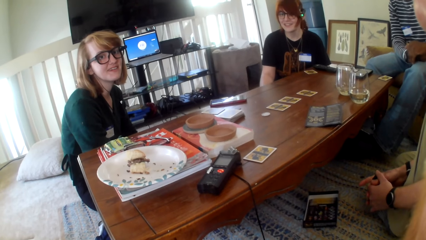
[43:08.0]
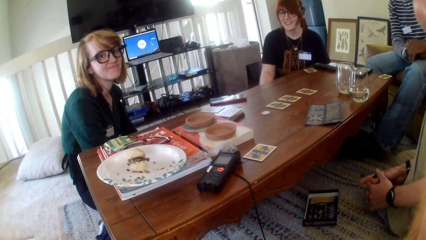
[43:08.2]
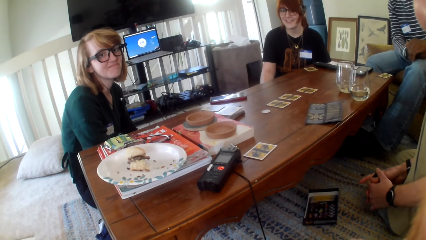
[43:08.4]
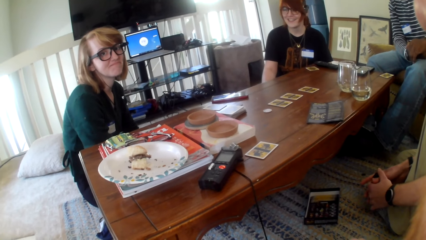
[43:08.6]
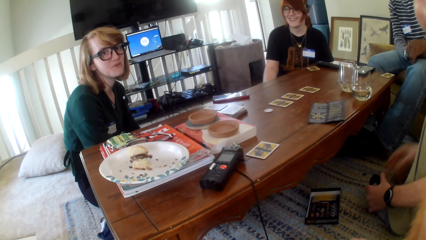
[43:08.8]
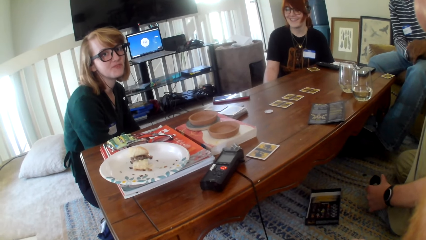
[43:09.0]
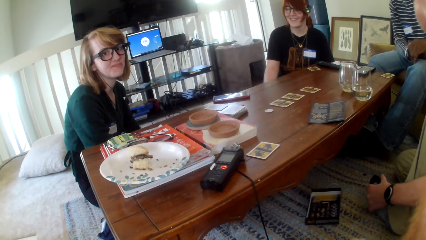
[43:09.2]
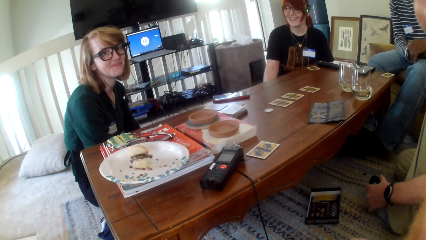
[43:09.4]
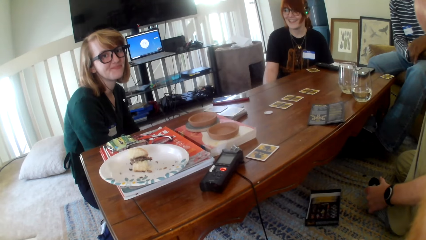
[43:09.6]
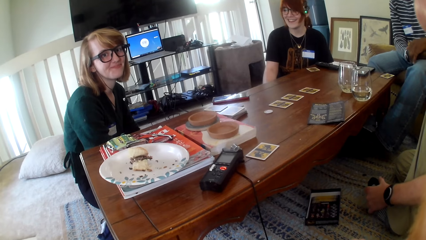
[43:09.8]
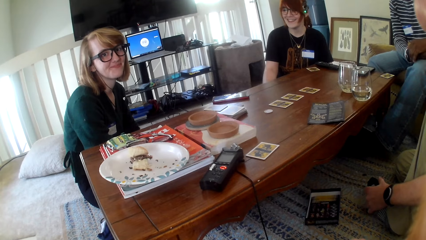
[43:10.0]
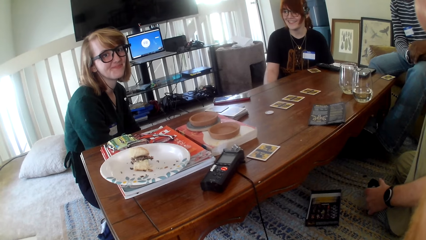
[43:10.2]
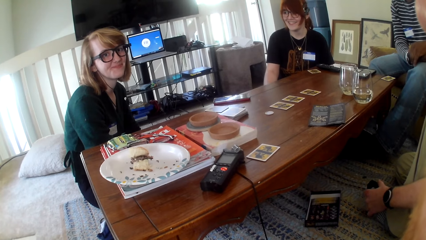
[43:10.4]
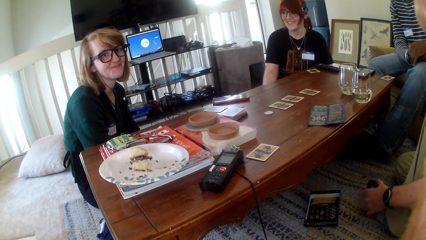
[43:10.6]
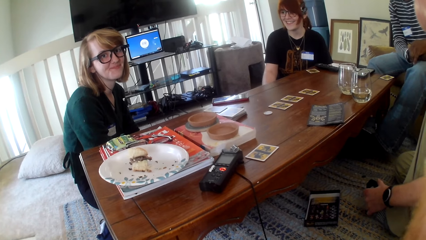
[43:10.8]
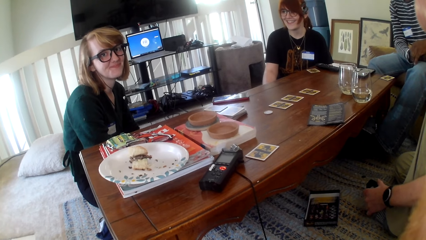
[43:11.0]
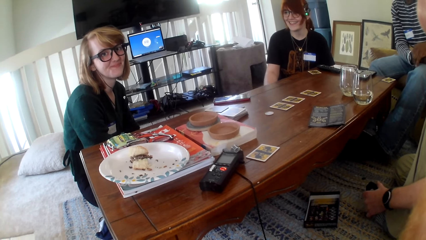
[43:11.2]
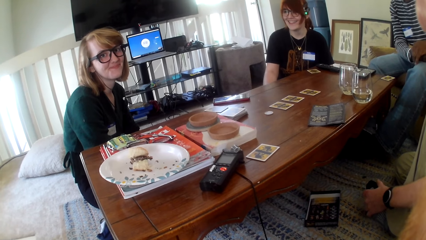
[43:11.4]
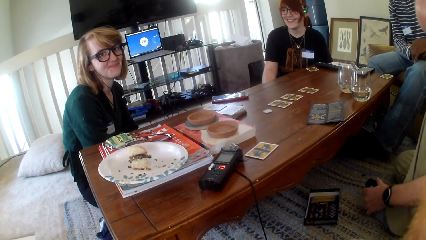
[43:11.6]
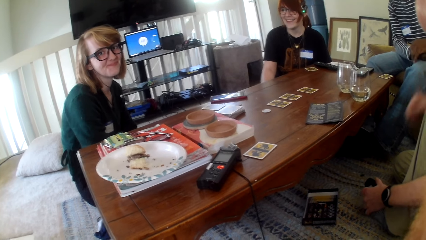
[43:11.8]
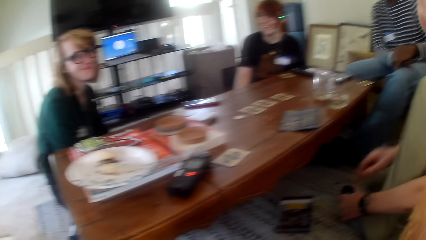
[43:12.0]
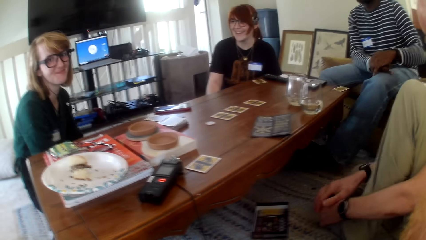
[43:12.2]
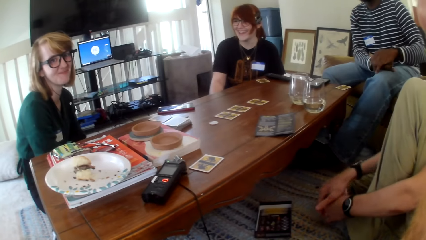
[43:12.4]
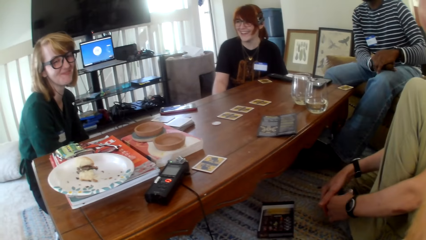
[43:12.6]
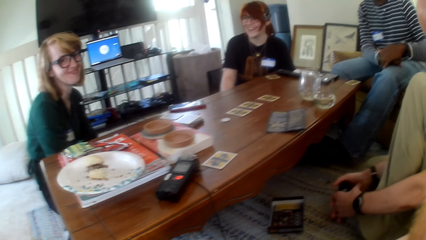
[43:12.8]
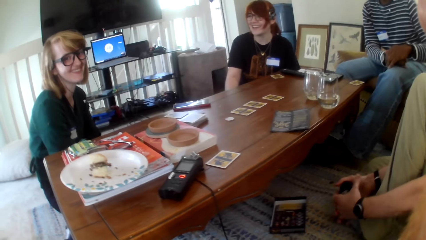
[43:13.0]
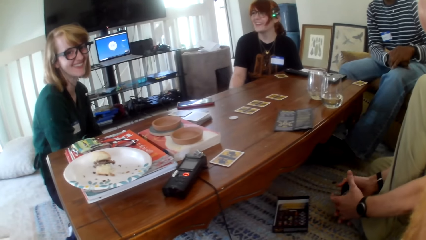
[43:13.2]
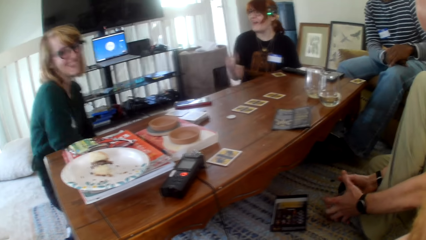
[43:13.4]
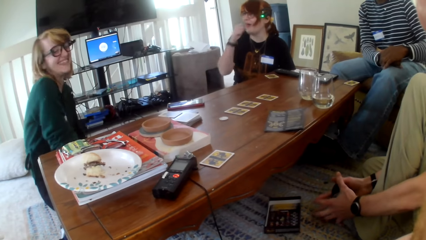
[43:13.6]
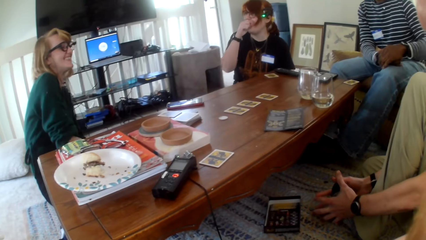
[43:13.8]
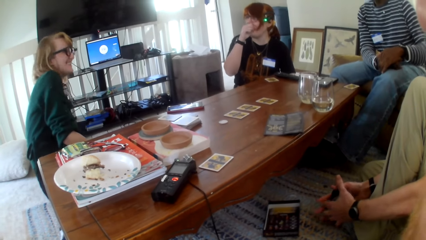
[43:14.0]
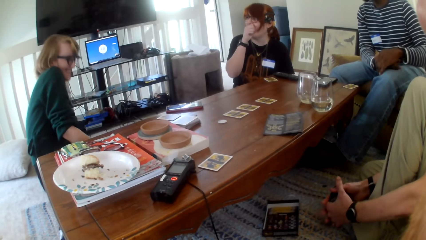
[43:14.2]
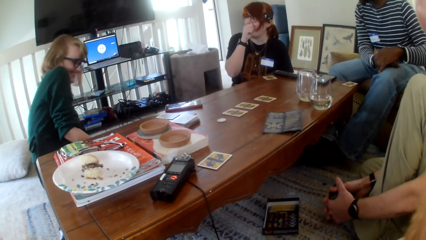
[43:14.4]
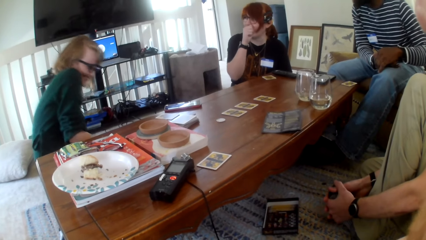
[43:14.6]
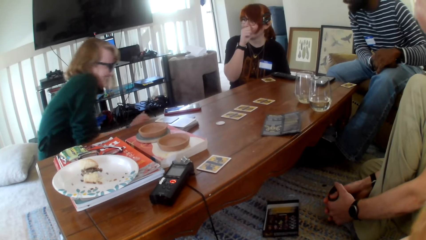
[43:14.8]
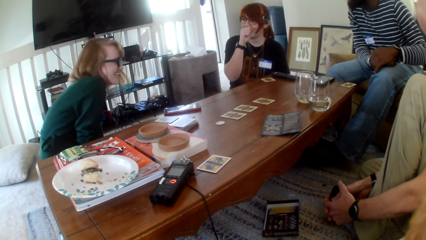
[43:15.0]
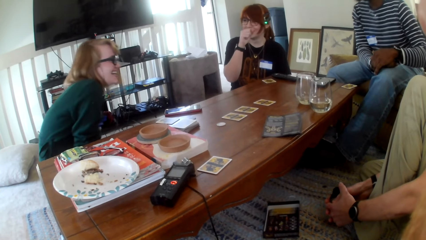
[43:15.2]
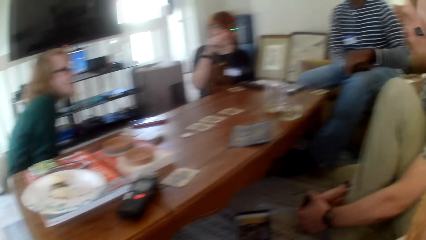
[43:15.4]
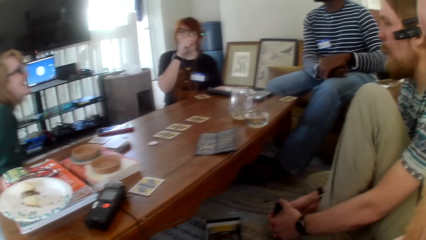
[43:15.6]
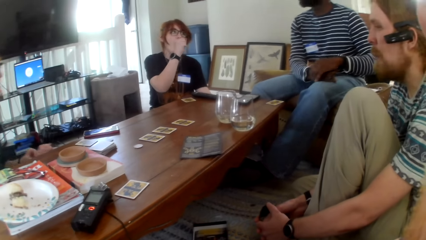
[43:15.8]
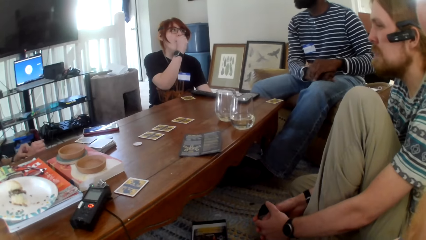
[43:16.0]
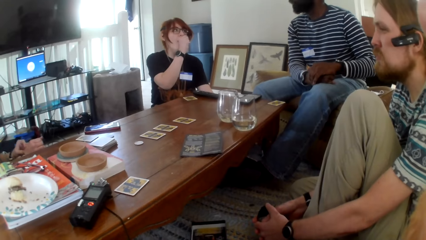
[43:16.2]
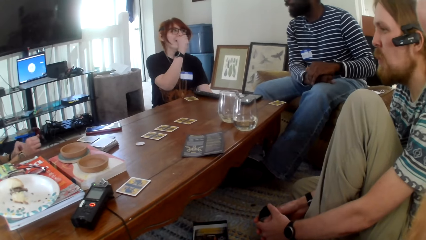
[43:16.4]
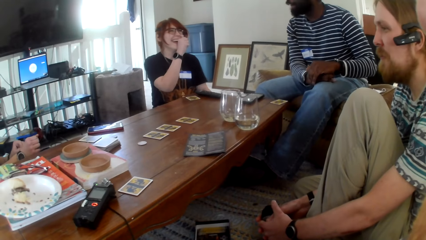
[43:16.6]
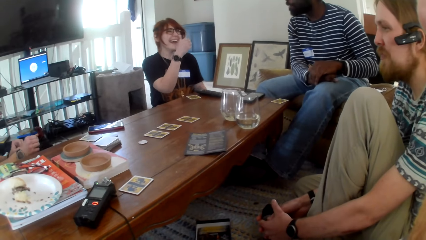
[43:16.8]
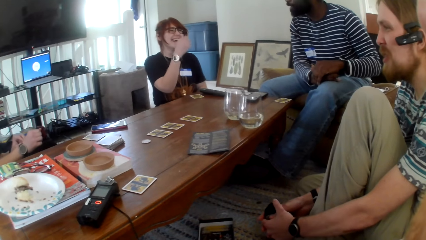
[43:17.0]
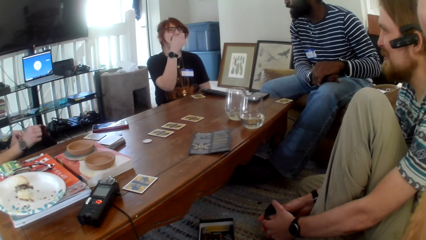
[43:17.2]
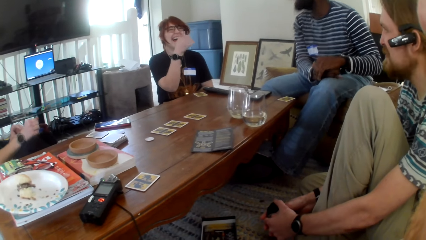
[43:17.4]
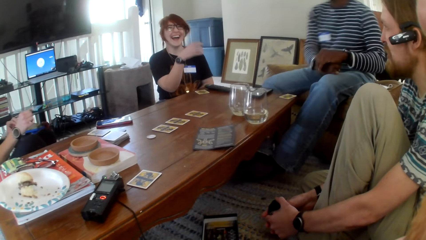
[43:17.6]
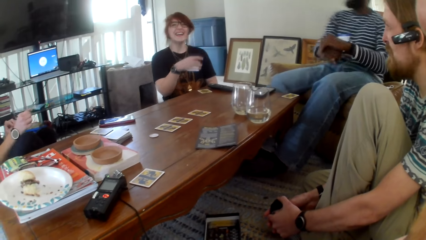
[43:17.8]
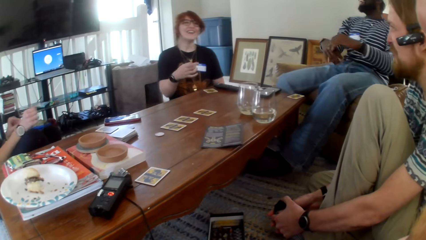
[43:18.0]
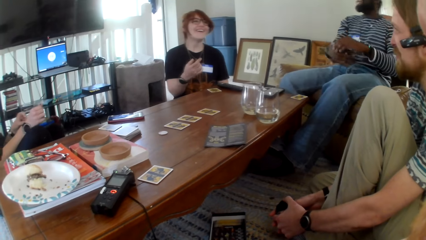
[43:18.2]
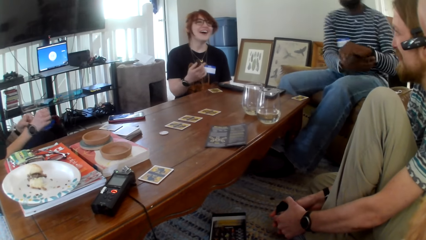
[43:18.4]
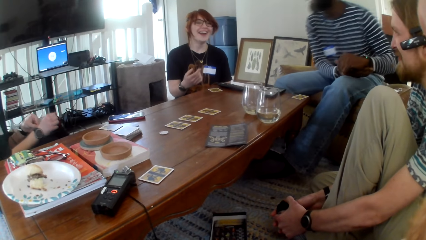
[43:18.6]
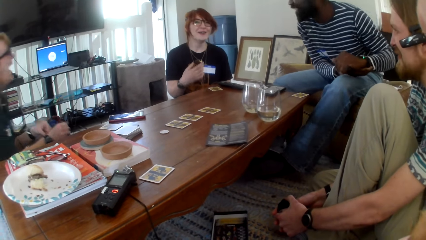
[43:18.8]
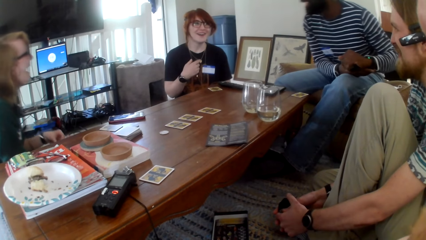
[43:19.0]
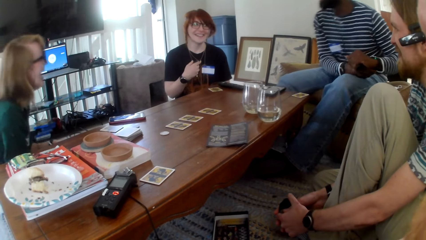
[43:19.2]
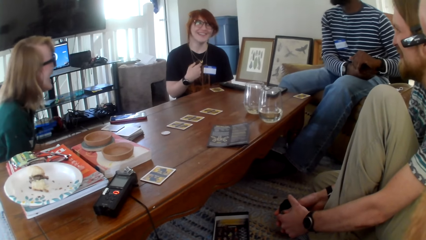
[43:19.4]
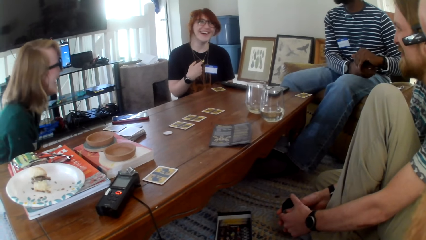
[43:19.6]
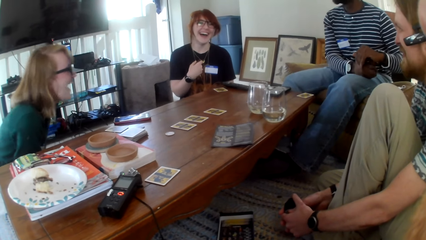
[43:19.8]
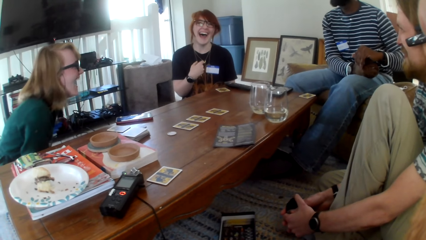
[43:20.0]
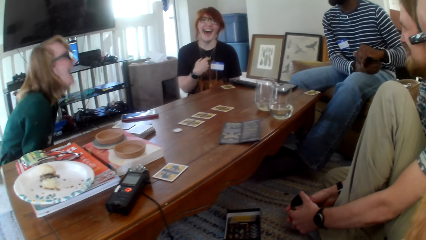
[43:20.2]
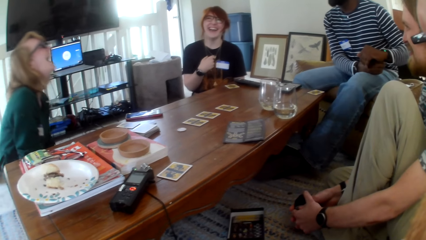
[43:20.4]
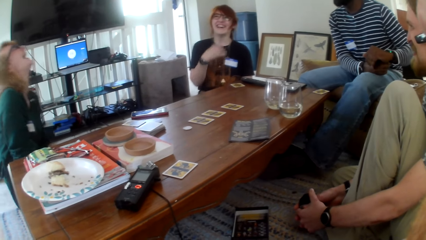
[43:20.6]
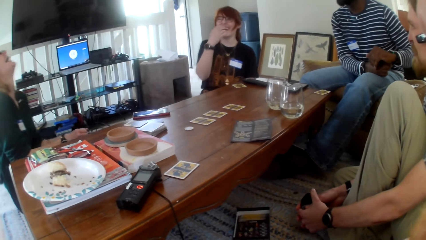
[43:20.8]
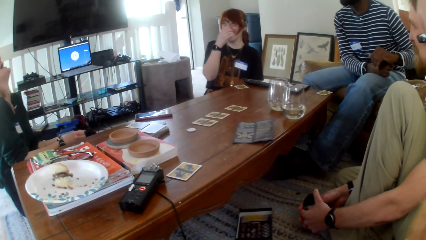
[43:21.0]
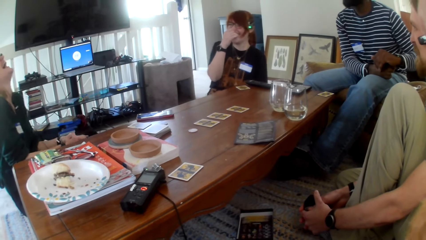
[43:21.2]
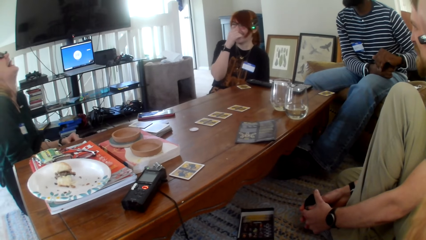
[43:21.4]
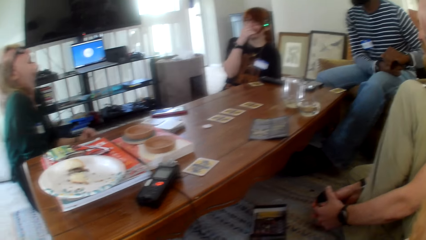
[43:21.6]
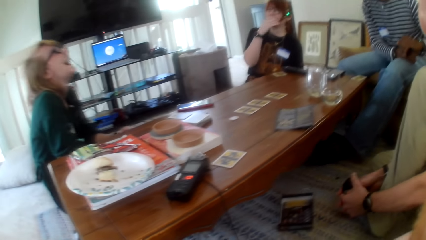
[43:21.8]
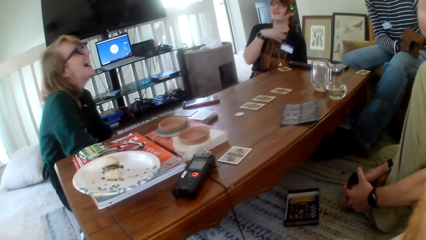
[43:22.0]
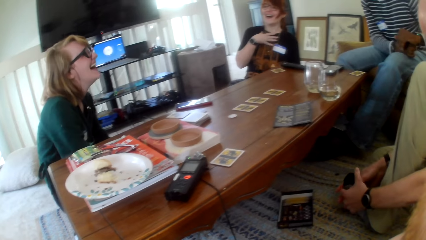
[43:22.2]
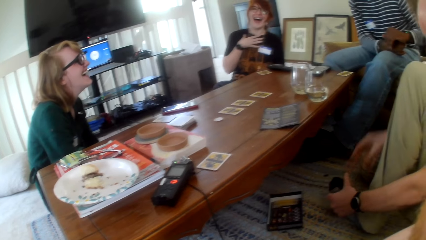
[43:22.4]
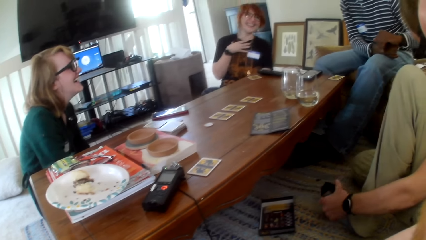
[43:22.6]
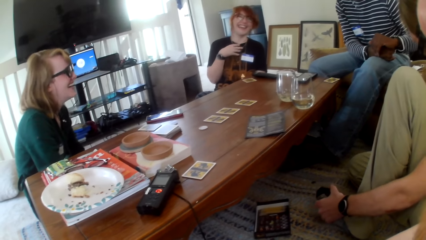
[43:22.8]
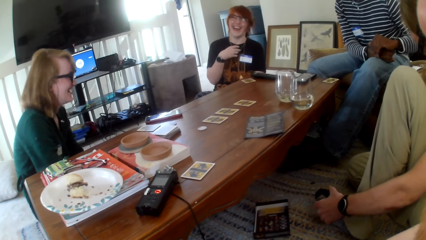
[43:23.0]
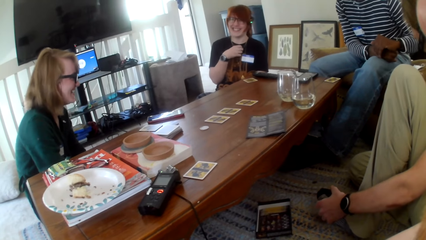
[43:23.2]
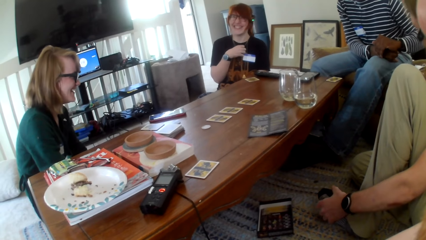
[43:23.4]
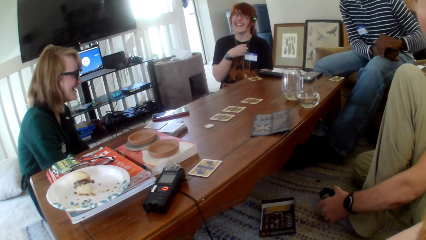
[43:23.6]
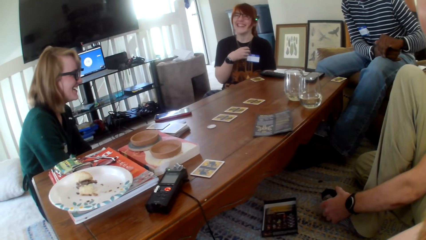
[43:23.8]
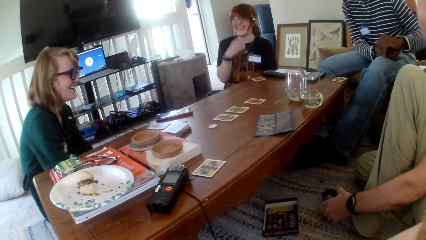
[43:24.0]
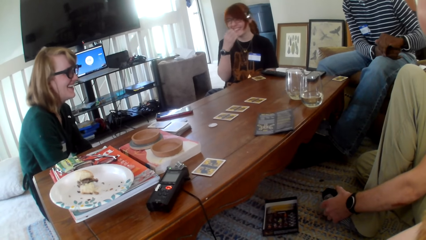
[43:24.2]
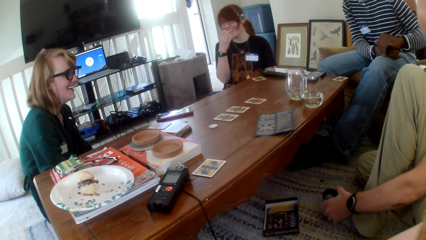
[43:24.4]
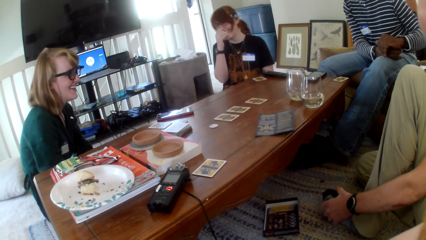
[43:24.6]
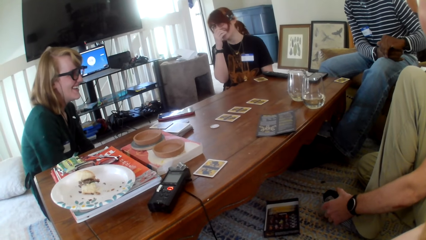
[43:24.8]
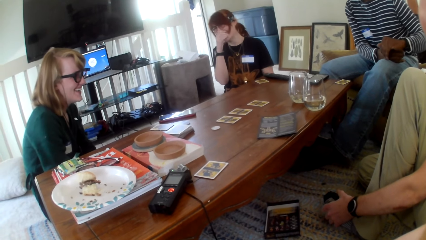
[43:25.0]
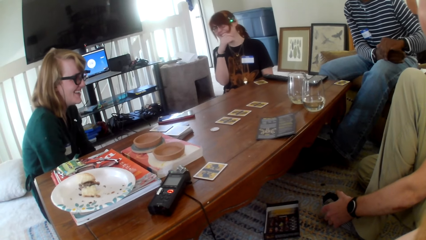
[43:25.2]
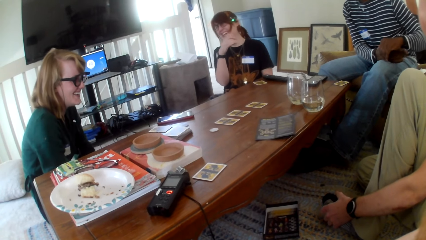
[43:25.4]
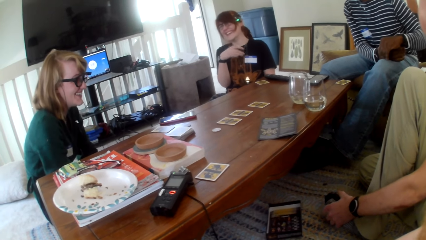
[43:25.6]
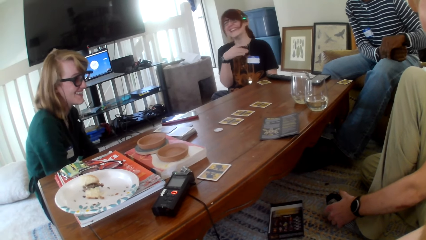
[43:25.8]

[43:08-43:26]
A man moves his hand. A woman coughs. Another woman laughs. The first woman coughs. Another man talks. The other woman talks. The other woman laughs.
